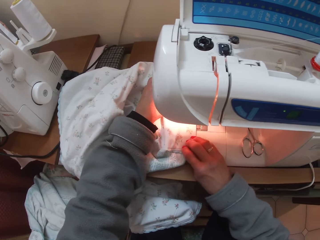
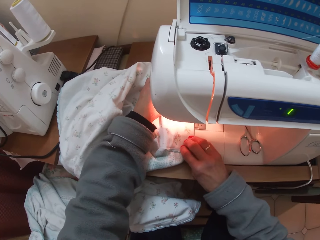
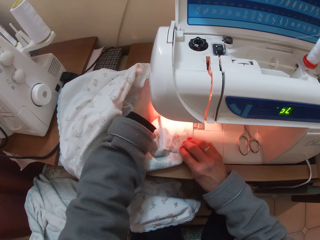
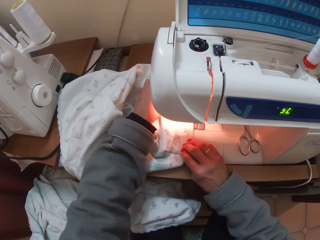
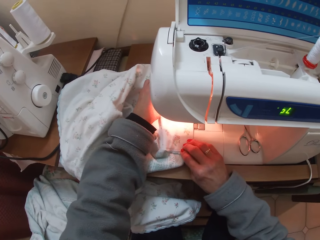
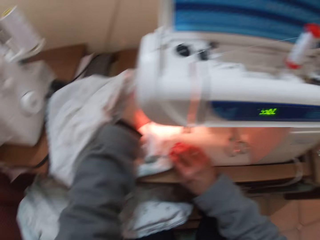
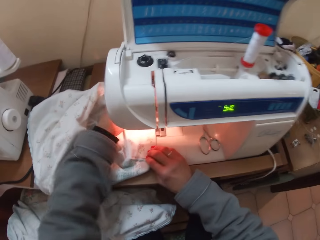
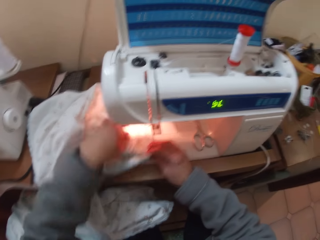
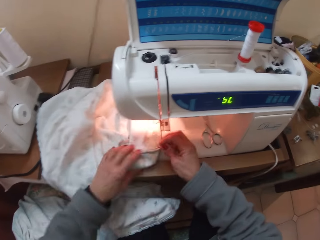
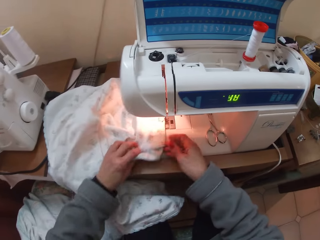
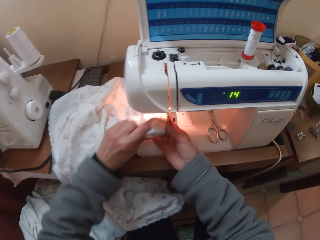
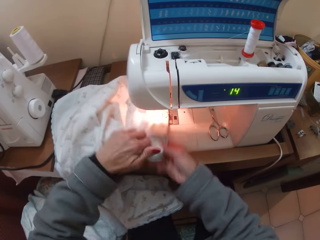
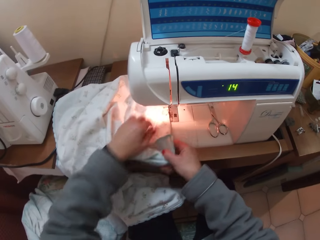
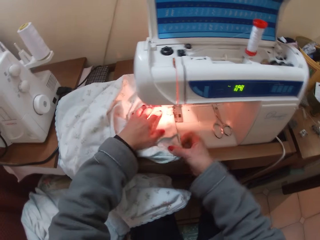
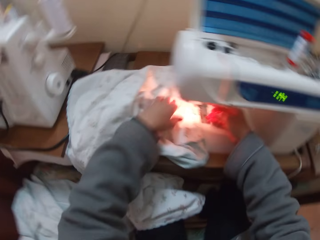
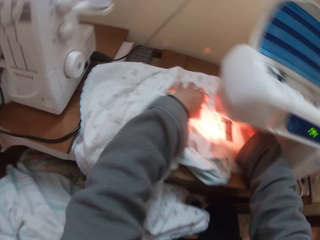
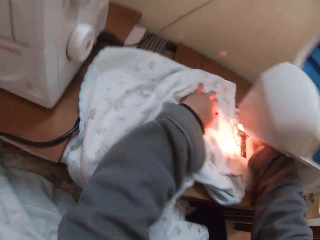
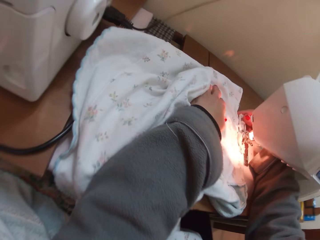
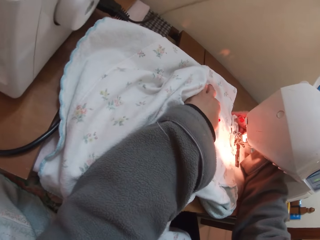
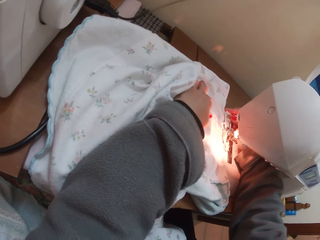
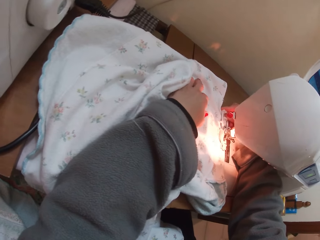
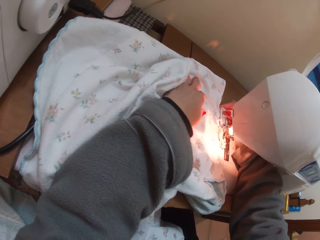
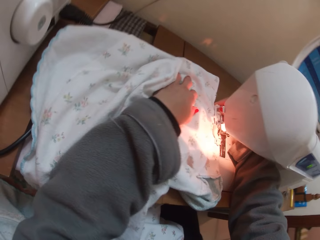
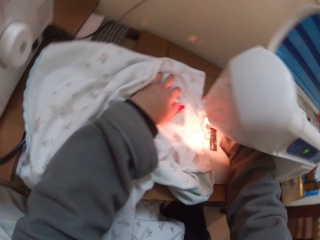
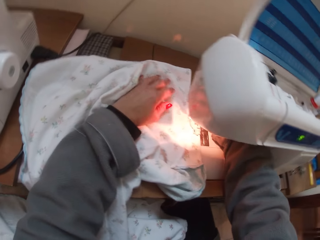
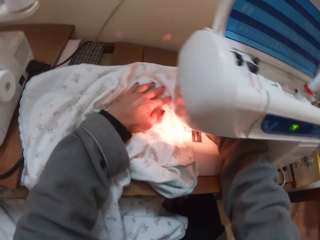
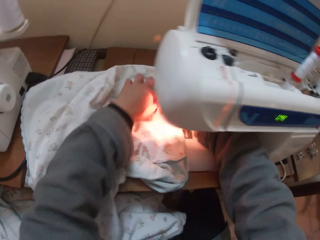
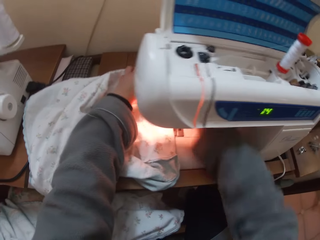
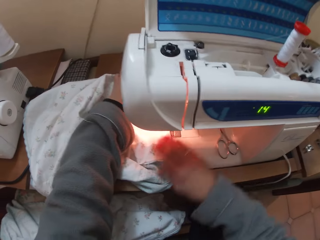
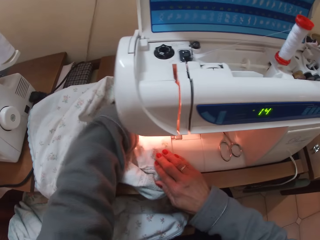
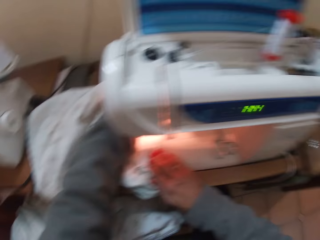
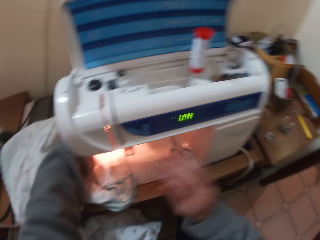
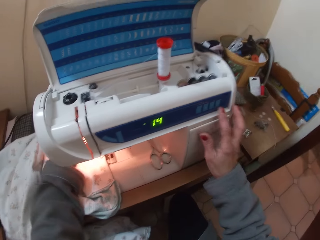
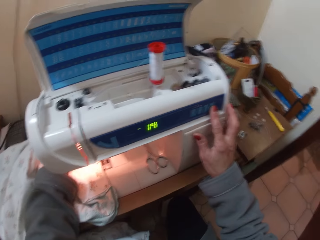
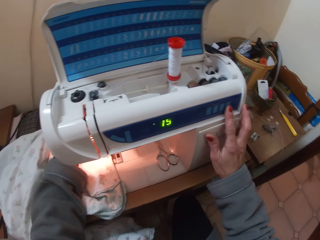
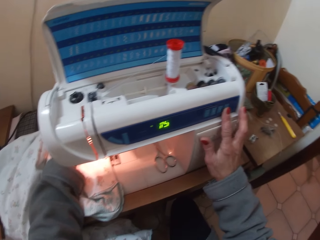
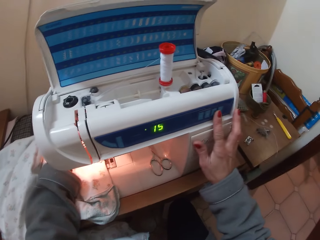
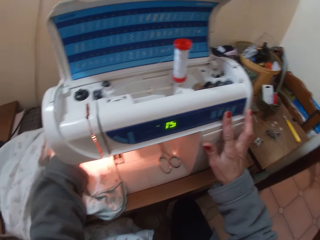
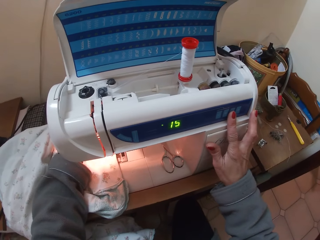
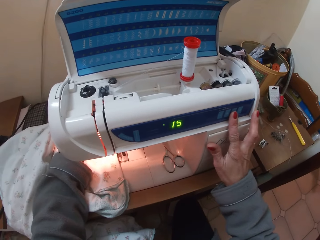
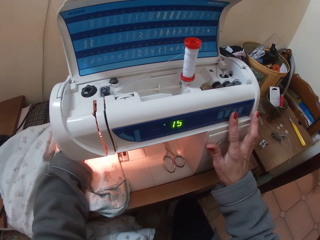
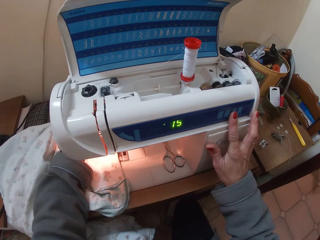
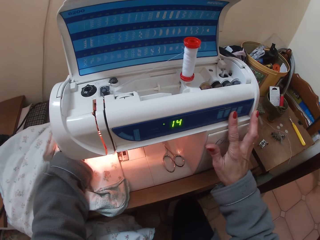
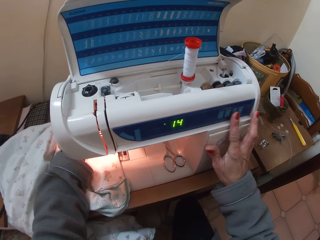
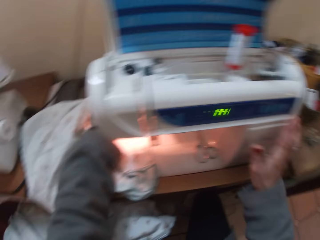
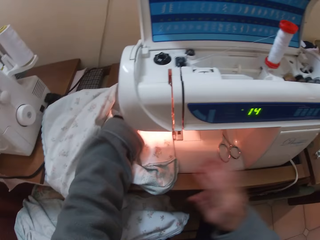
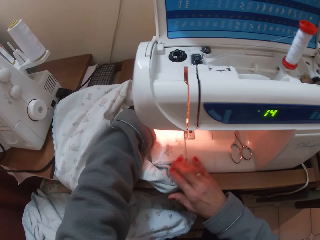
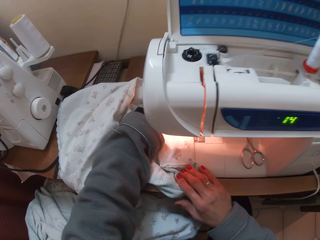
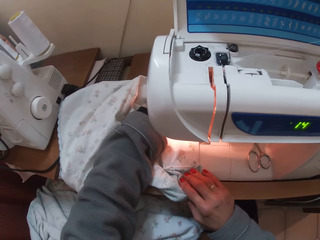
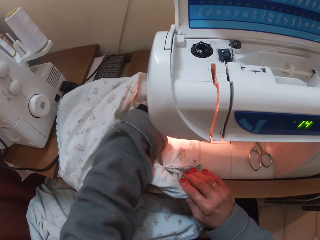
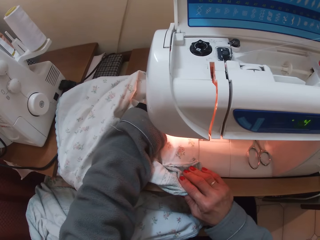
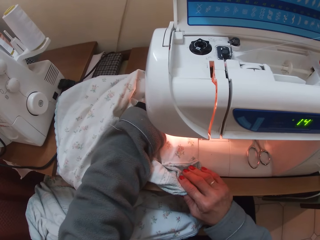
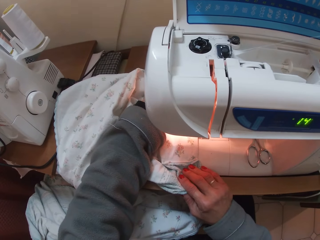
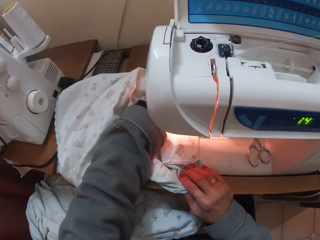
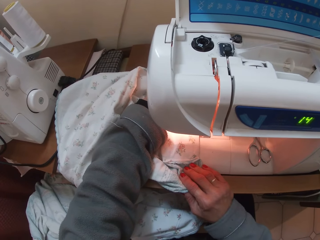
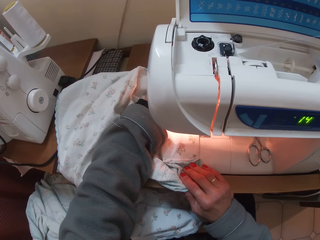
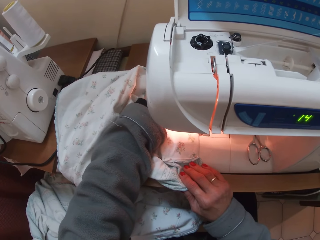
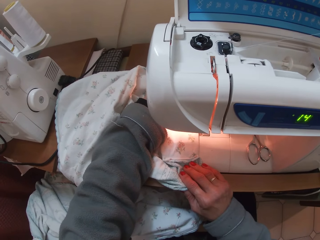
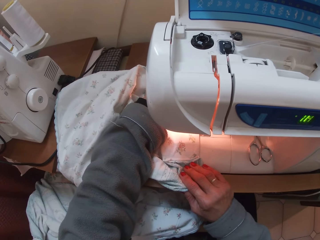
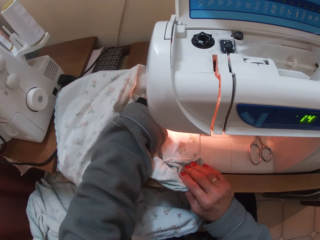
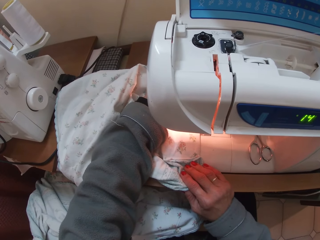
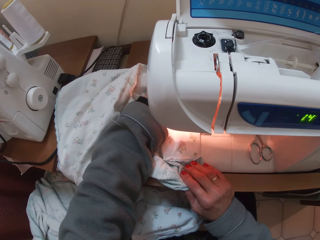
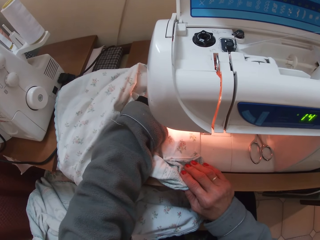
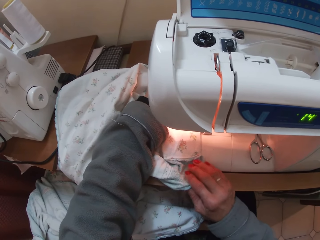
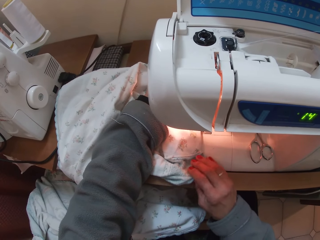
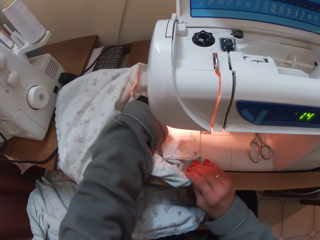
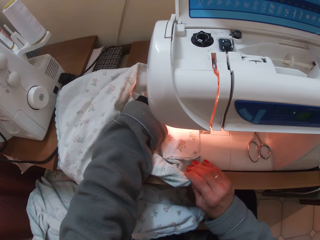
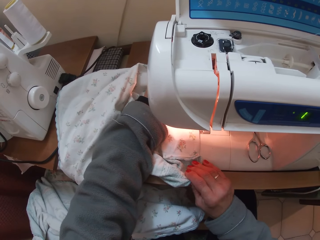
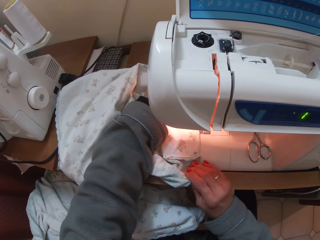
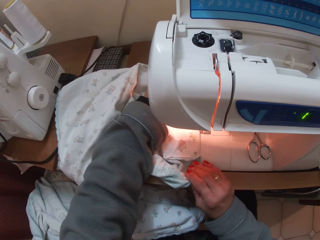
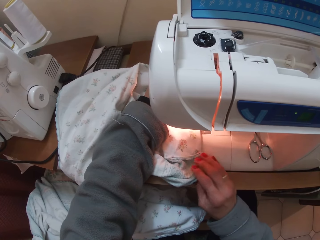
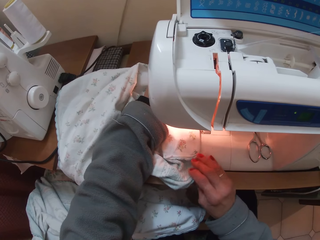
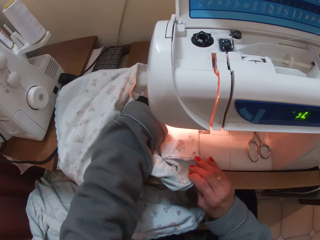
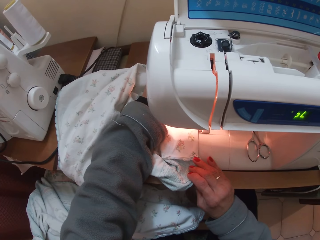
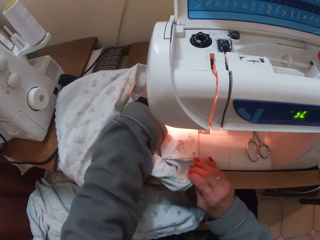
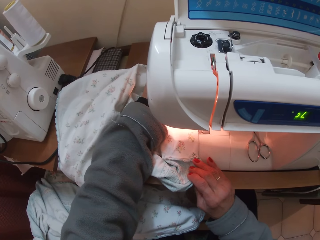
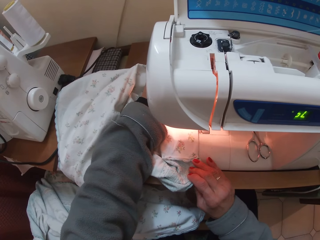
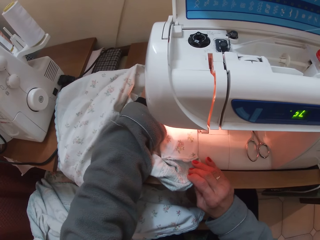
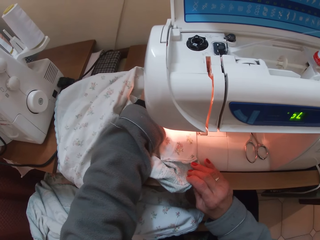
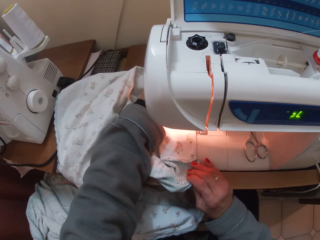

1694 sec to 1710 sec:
The camera wearer sews the garment. She adjusts the garment. She operates the sewing machine. She operates the machine with her right hand. She sews the garment.

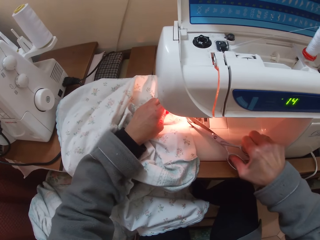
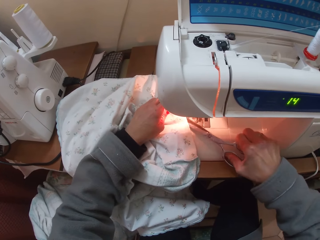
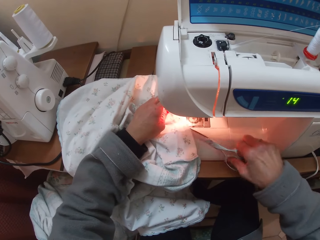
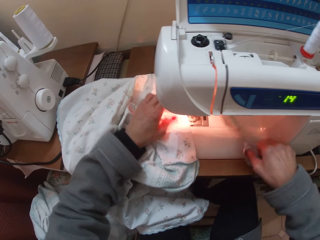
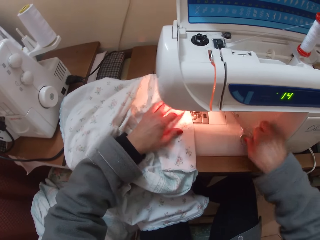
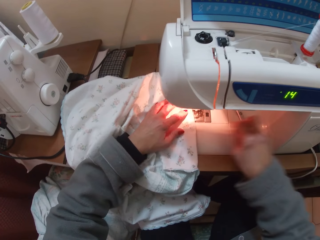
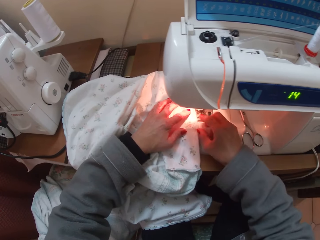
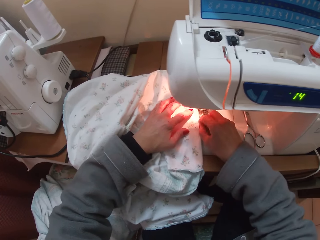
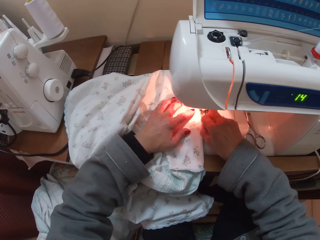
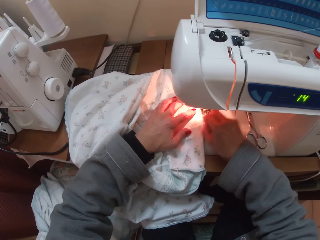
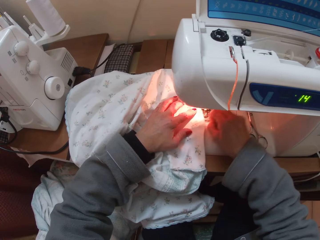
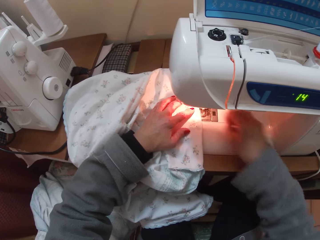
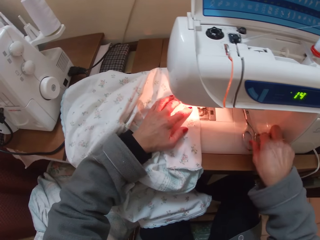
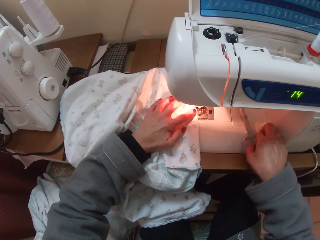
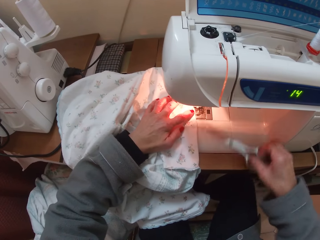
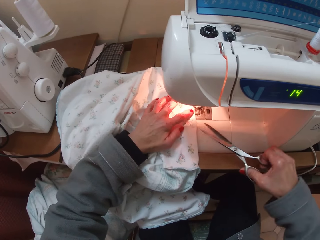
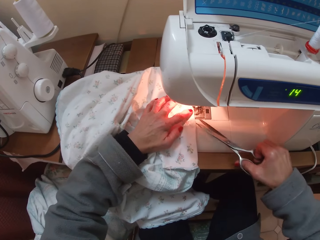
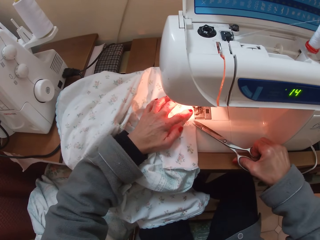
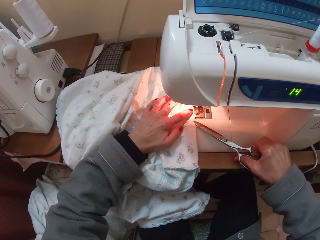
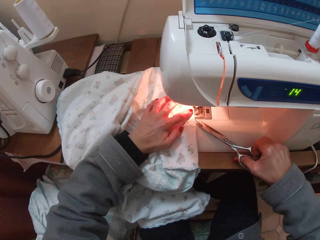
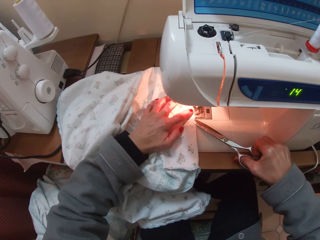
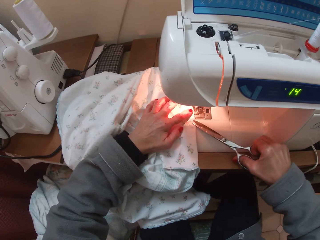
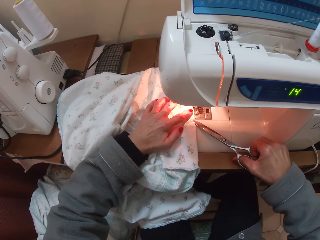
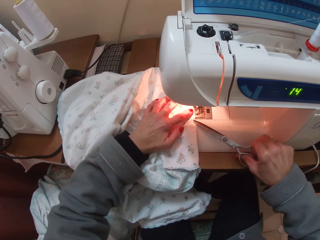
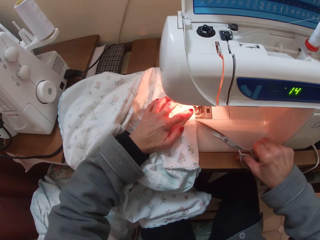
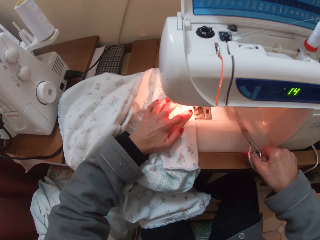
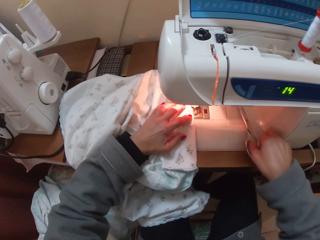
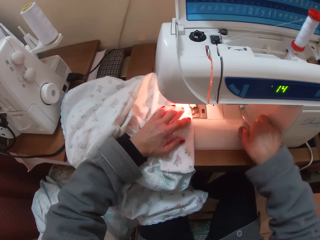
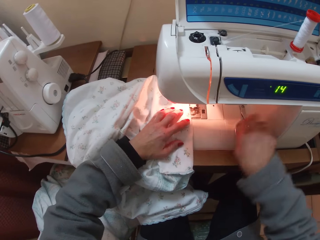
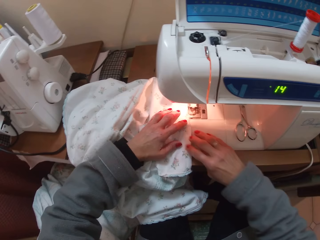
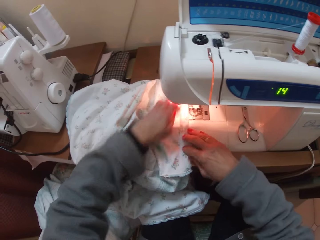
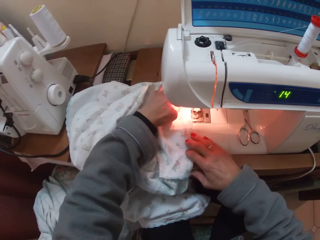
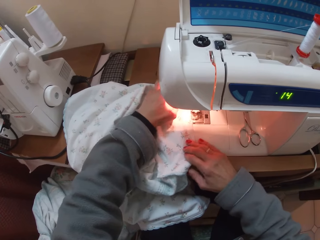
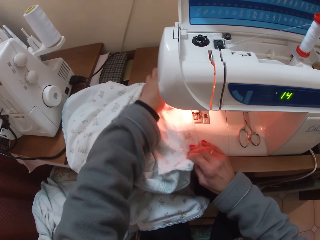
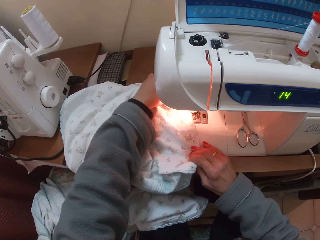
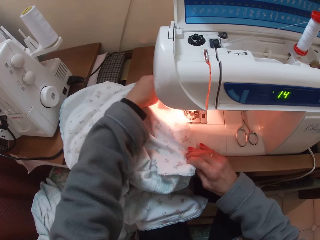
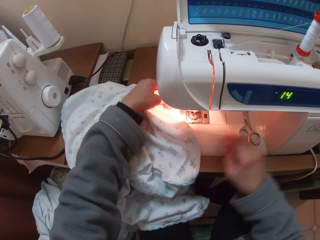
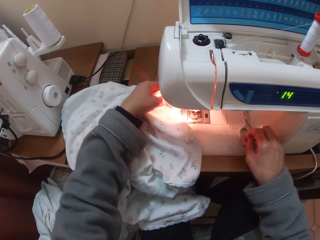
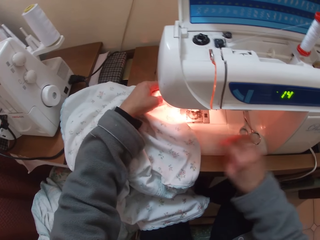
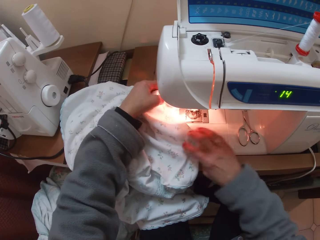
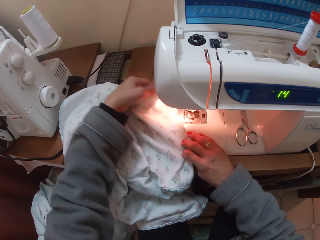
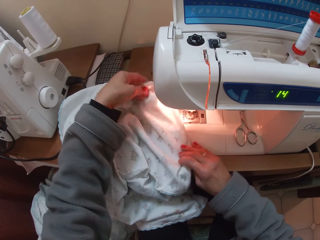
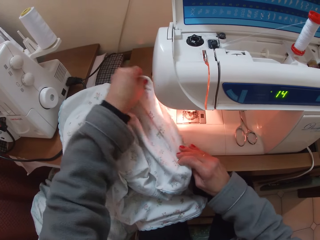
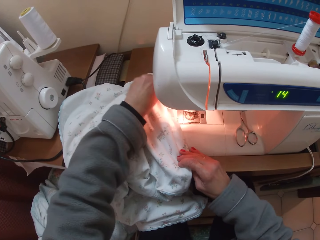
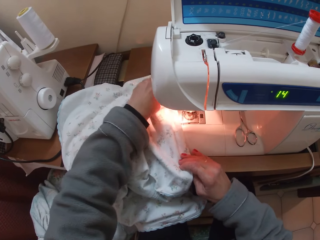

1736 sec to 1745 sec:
The camera wearer places the scissors on the sewing machine. She pulls thread from the cloth with her left hand. She picks up the pair of scissors with her right hand from the machine. She cuts the threads using the scissors. She places the scissors on the sewing machine. She adjusts the piece of cloth with both hands.
